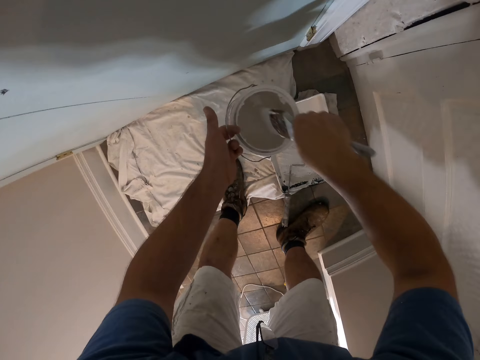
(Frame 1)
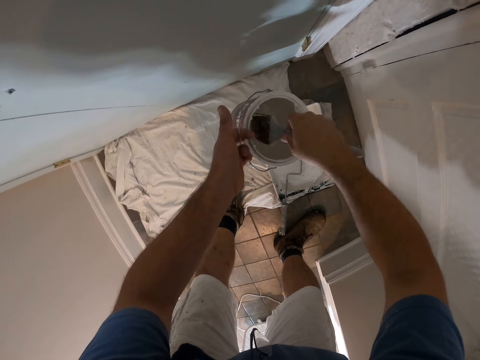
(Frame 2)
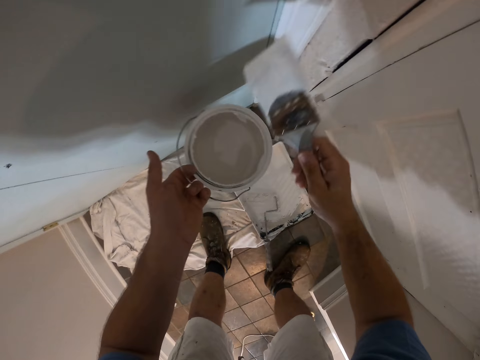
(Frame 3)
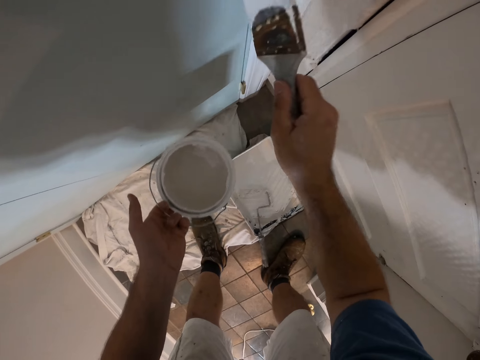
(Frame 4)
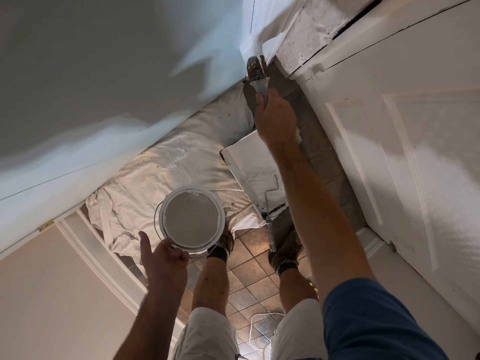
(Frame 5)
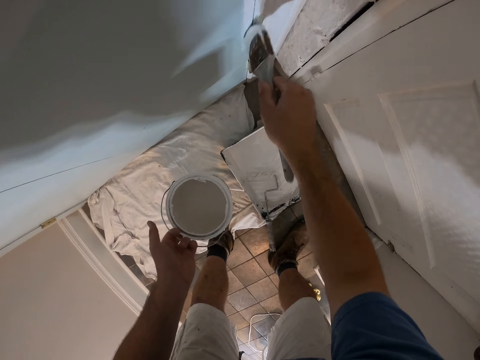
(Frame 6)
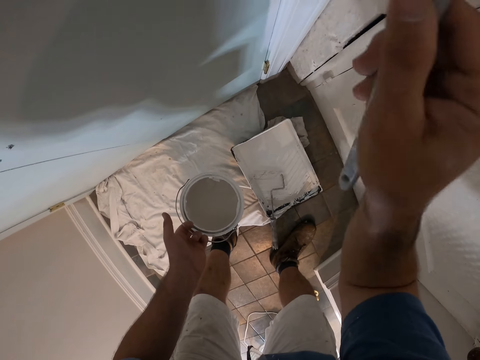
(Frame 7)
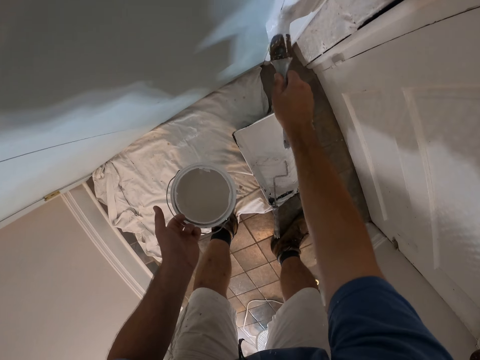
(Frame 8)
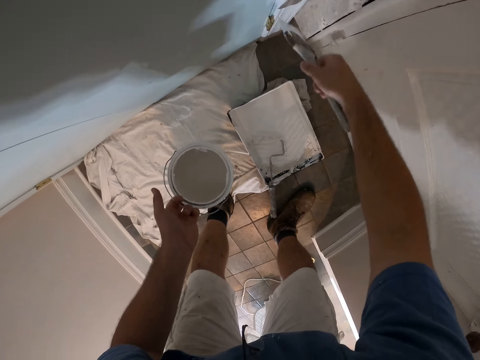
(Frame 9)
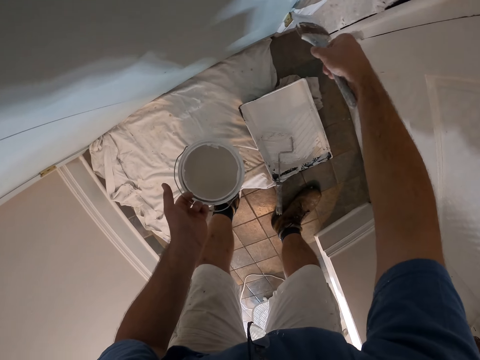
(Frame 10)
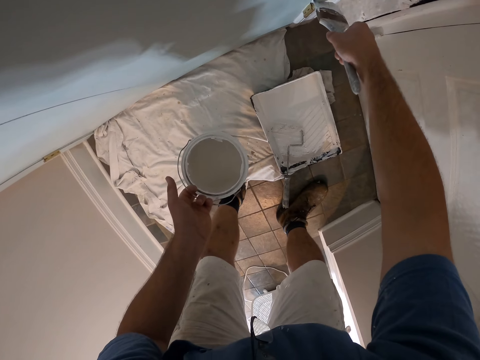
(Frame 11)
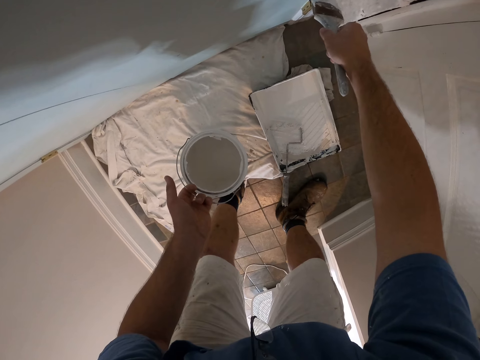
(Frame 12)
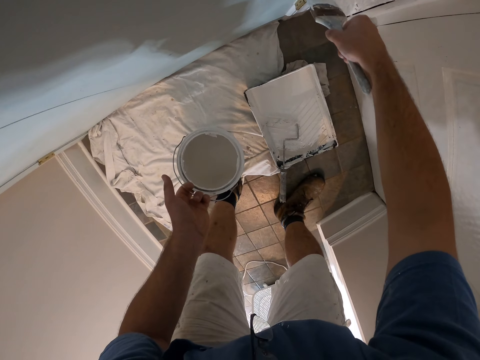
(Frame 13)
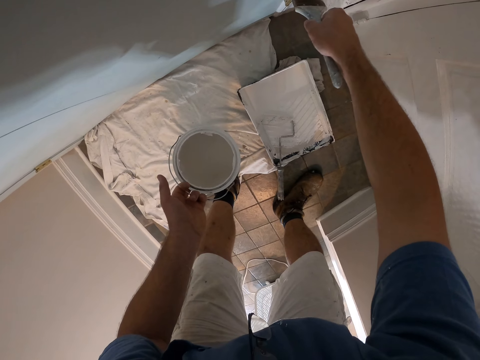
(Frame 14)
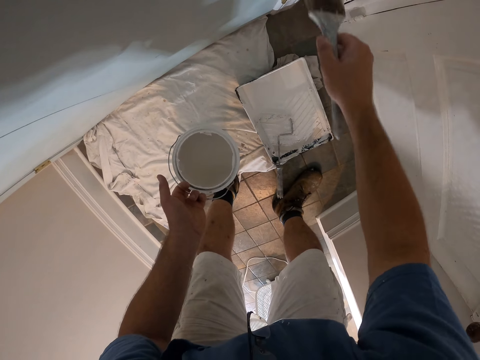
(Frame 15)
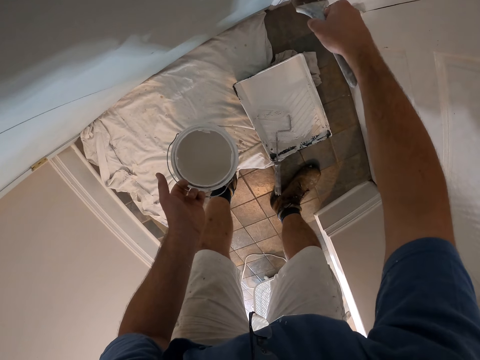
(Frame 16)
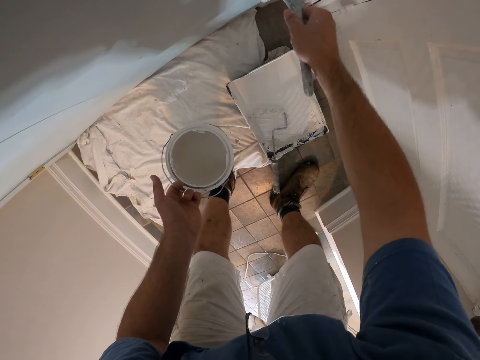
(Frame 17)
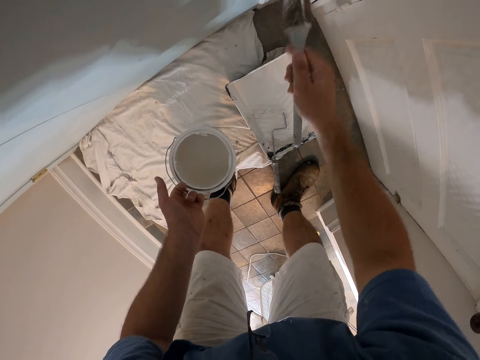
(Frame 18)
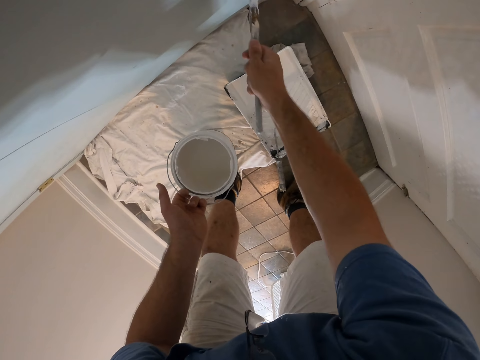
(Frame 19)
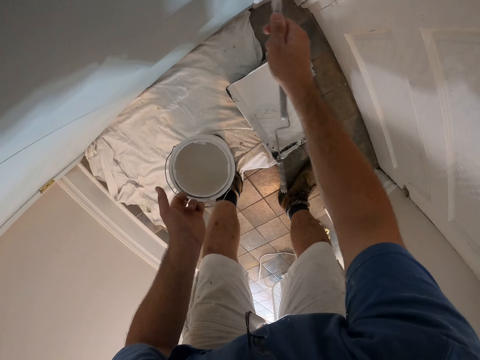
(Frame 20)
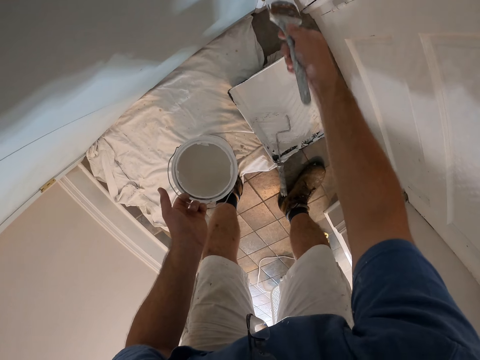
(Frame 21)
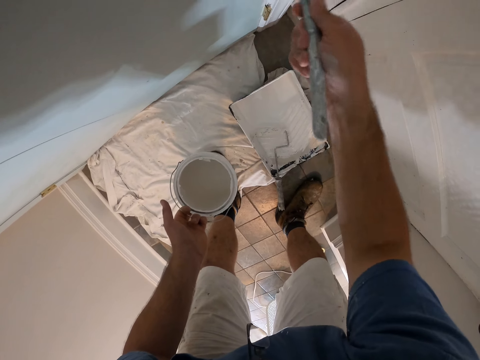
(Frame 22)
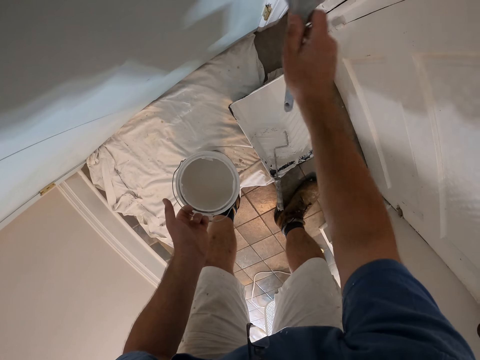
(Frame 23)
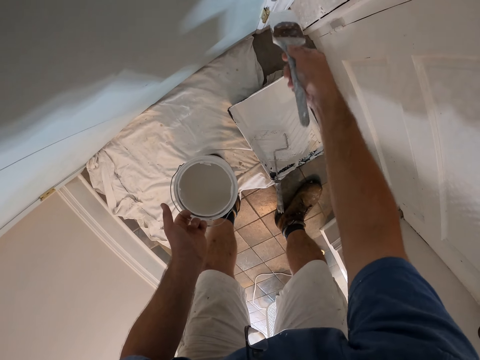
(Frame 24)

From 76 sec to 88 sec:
The camera wearer scoops up paint with a paint brush from a paint can. They paint a door frame with the paint brush.

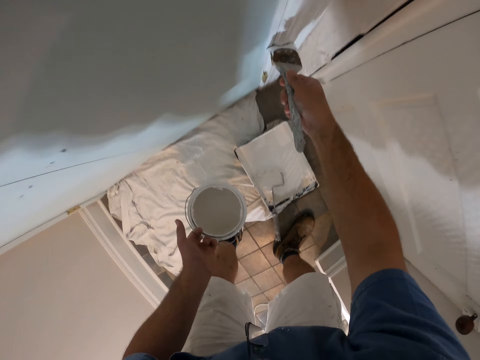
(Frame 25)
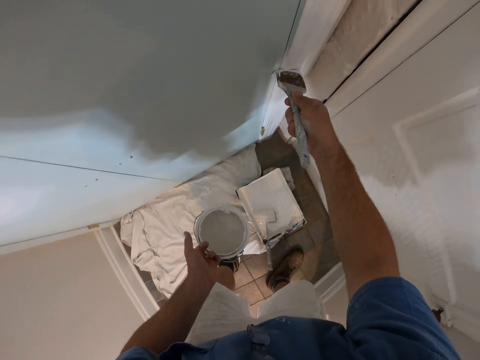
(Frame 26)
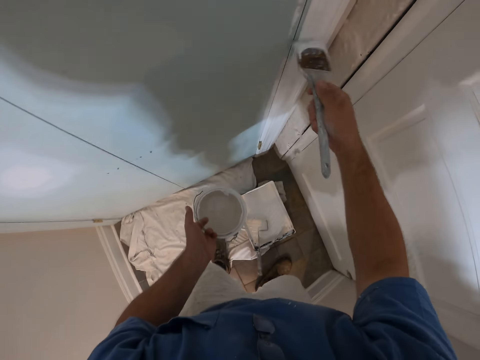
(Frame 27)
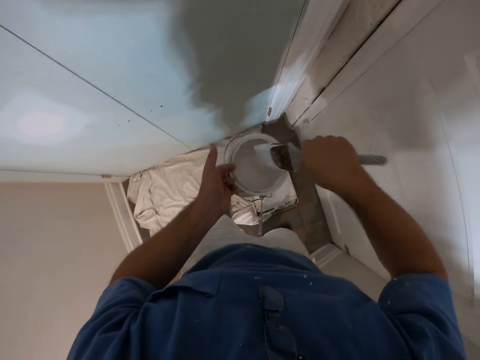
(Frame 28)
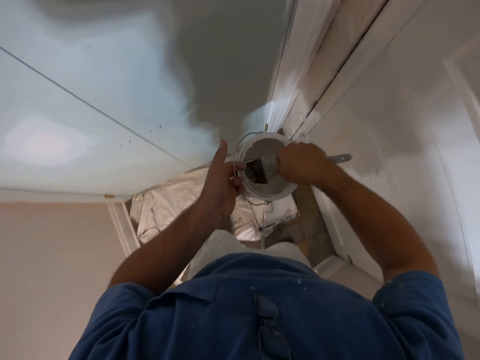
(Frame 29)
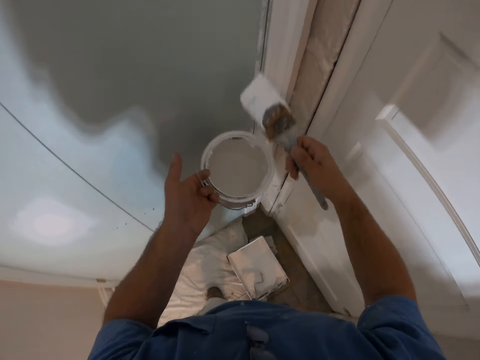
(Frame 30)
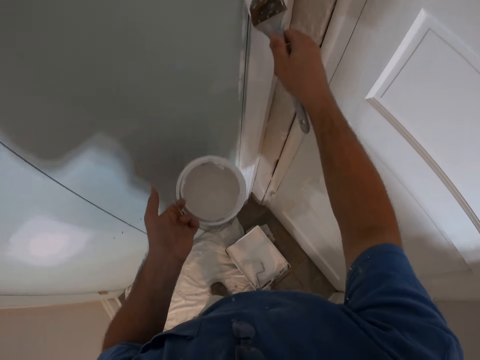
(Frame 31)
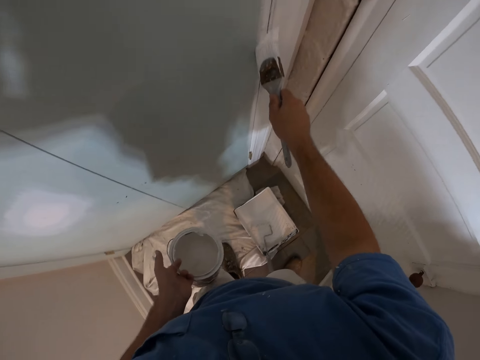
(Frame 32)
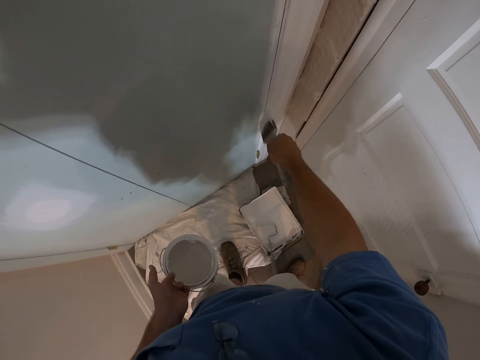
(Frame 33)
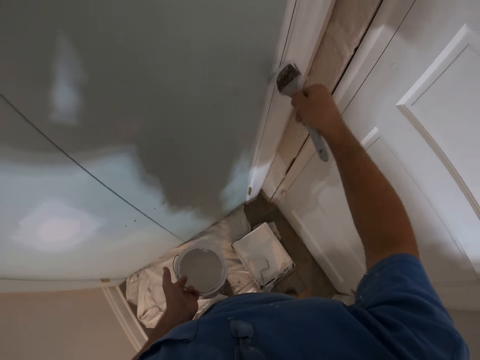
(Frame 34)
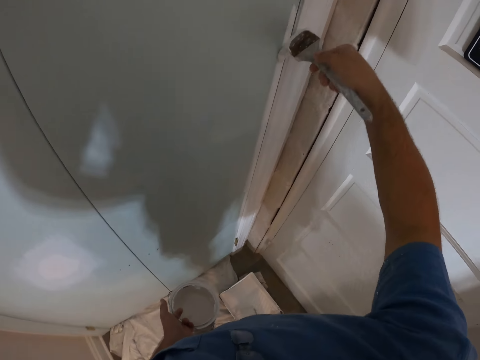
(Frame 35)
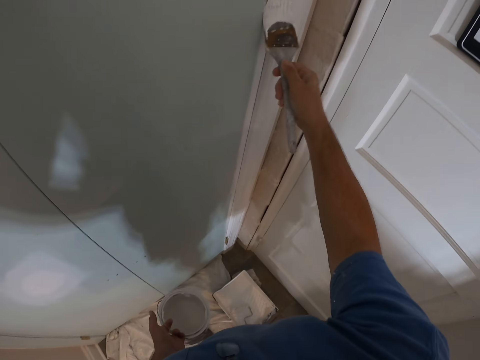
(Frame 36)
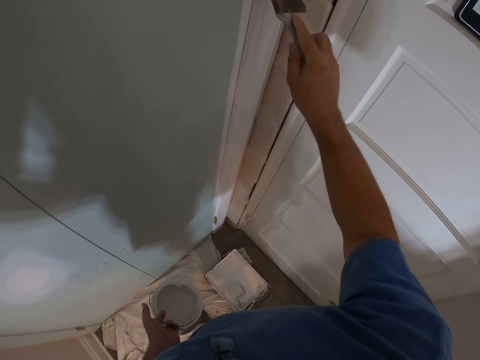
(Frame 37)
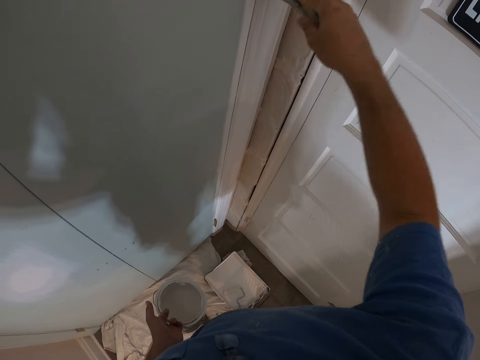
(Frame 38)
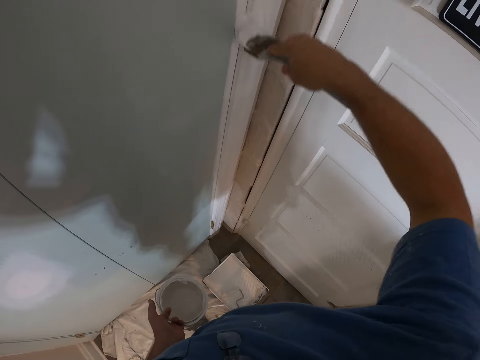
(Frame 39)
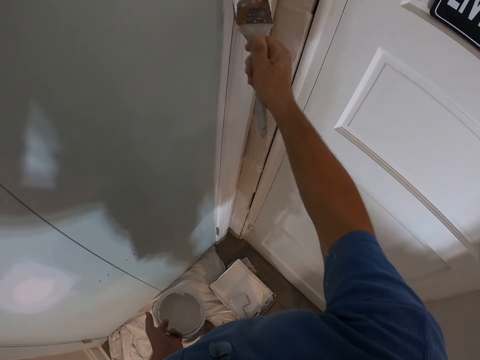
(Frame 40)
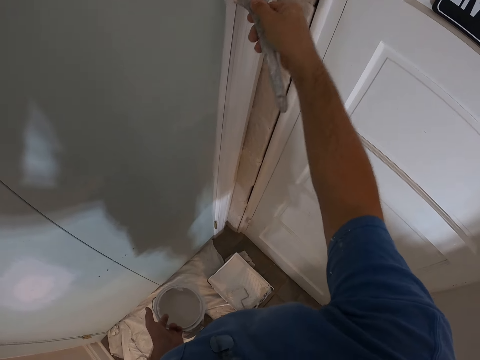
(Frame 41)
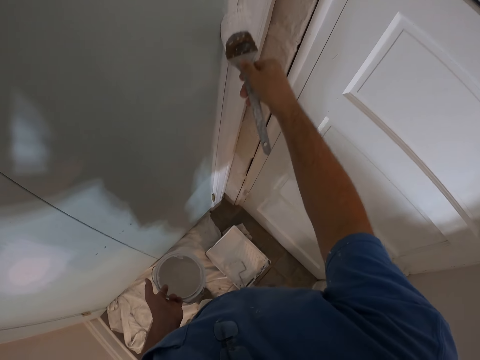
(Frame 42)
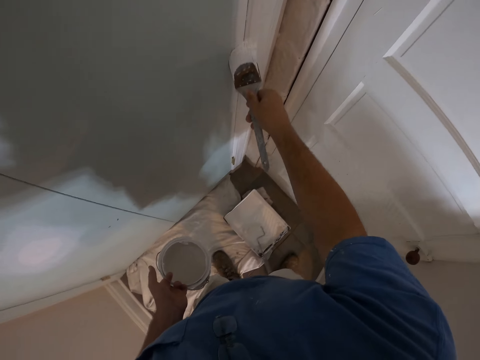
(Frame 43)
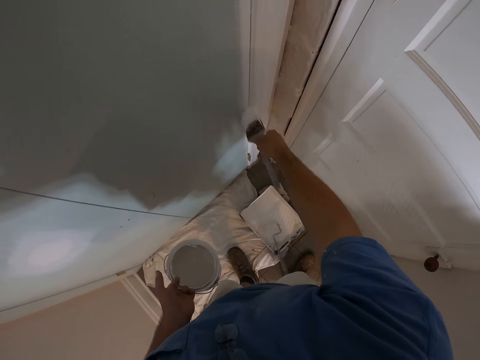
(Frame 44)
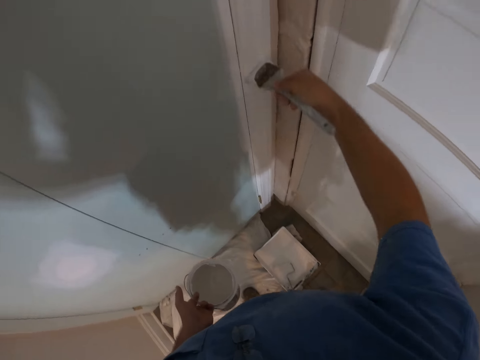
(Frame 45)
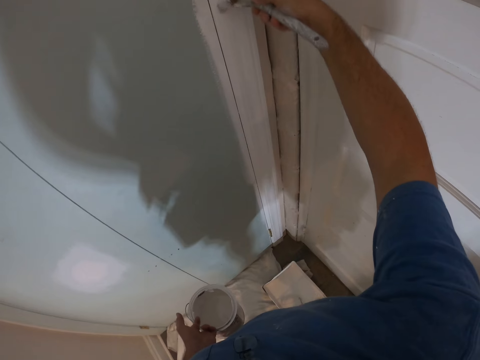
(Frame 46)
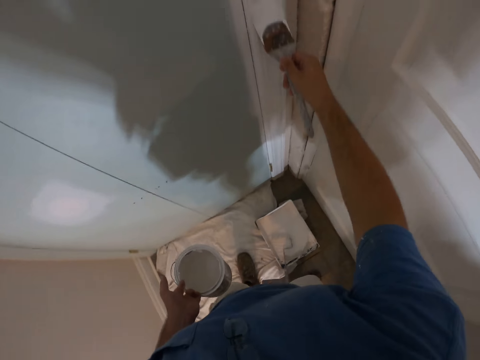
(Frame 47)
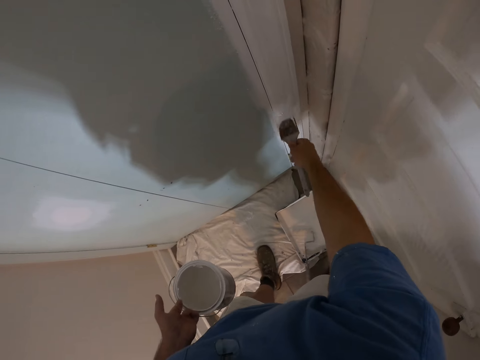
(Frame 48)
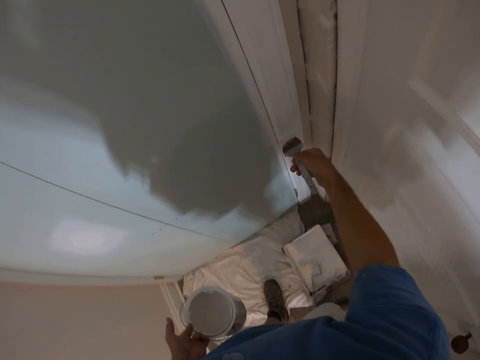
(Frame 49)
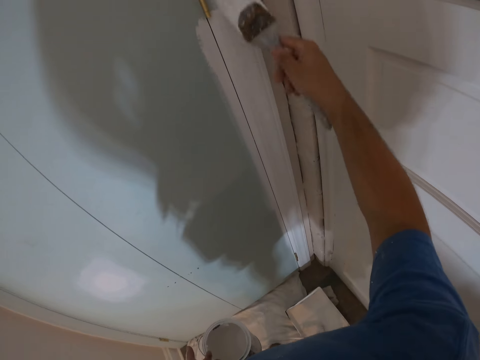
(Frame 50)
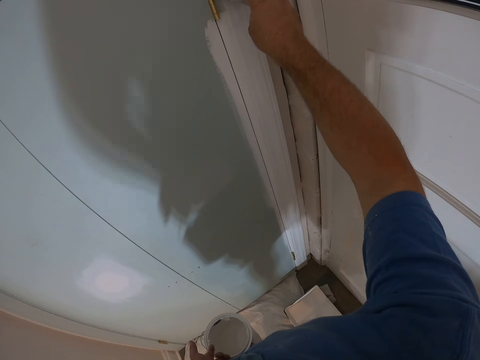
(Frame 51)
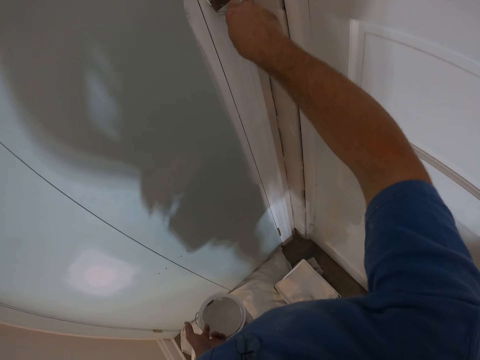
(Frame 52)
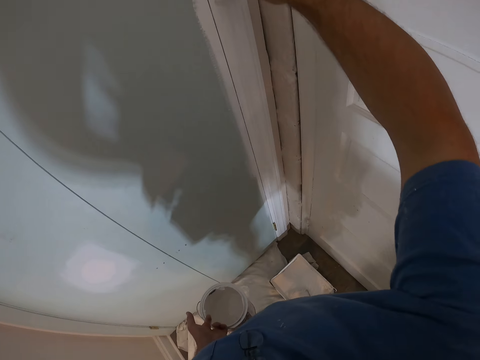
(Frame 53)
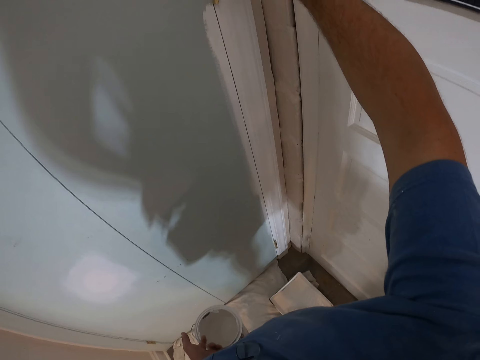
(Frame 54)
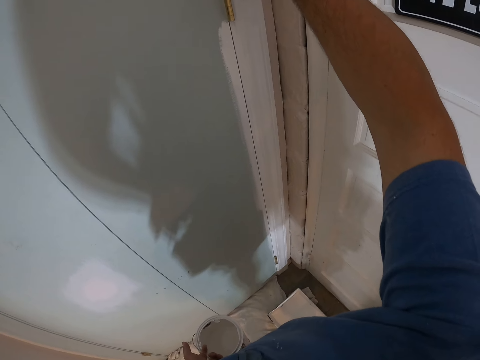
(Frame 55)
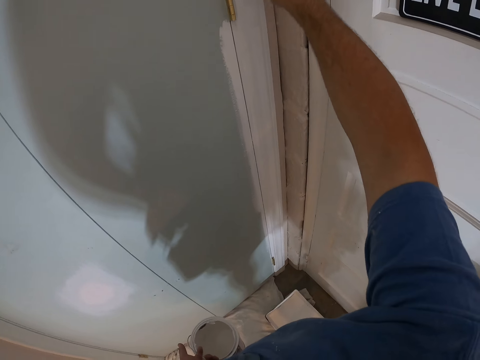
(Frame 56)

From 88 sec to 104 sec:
The camera wearer scoops up paint with a paint brush from a paint can. They paint a door frame with the paint brush.
